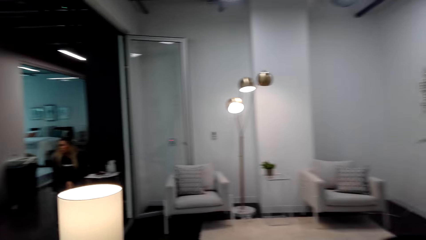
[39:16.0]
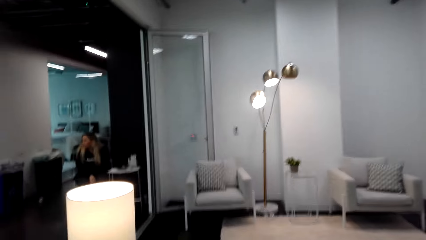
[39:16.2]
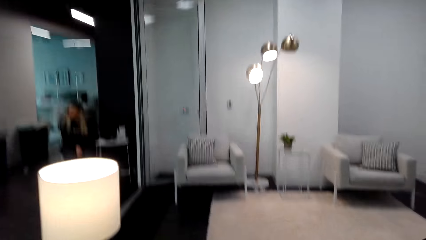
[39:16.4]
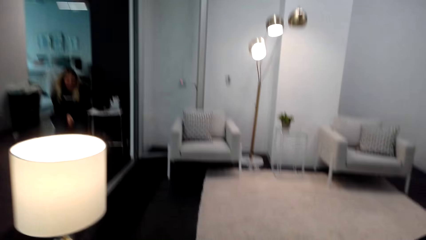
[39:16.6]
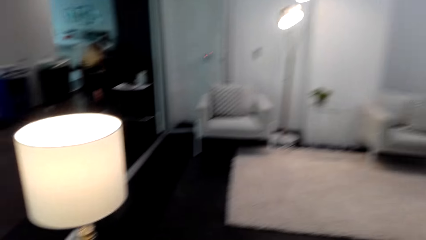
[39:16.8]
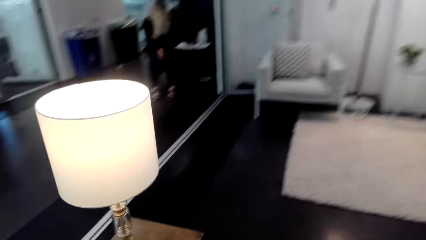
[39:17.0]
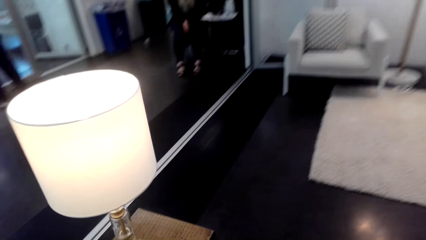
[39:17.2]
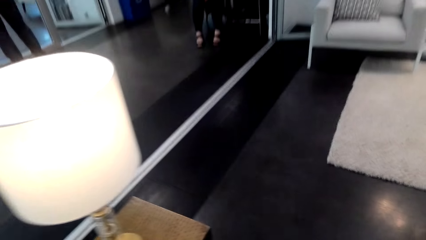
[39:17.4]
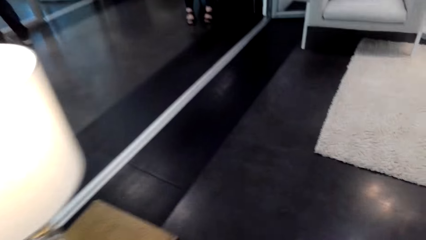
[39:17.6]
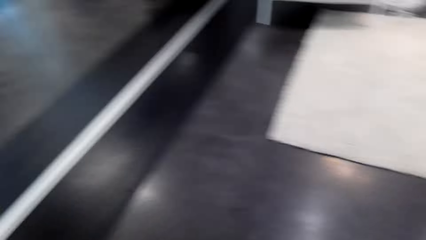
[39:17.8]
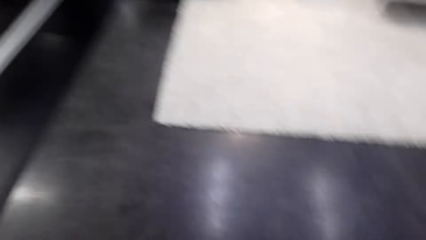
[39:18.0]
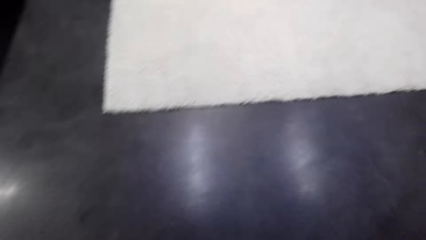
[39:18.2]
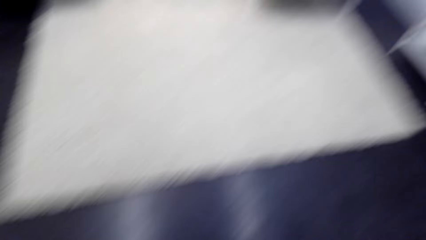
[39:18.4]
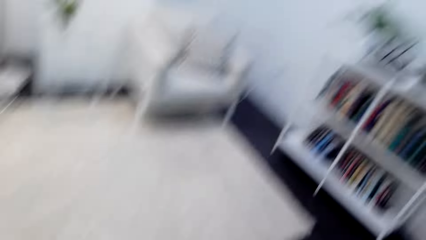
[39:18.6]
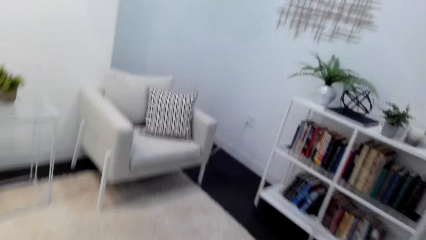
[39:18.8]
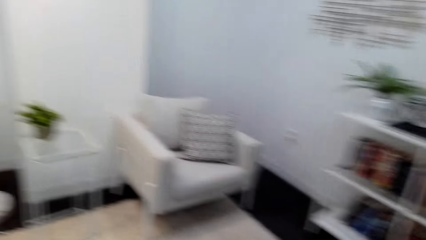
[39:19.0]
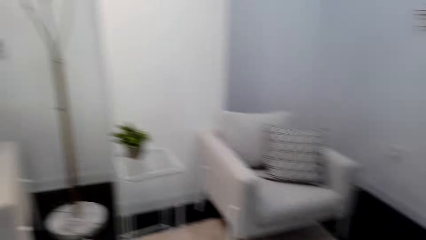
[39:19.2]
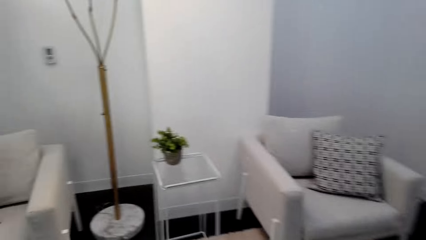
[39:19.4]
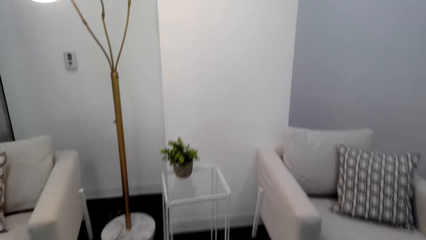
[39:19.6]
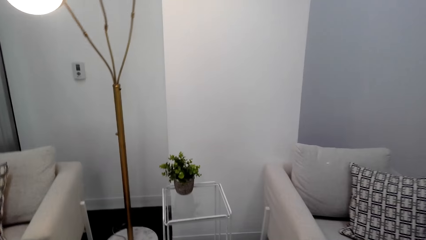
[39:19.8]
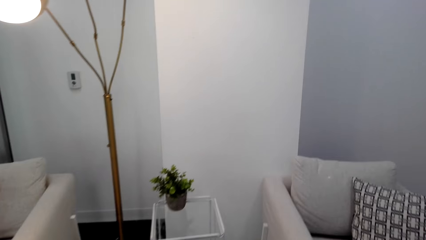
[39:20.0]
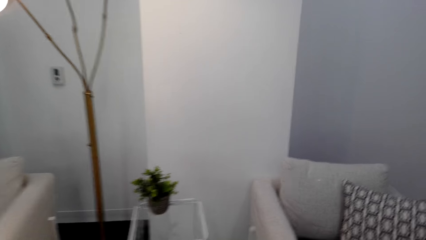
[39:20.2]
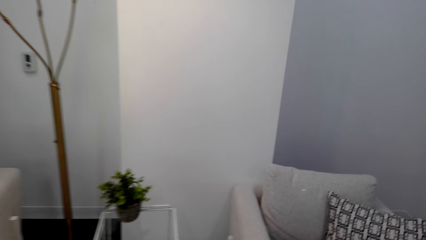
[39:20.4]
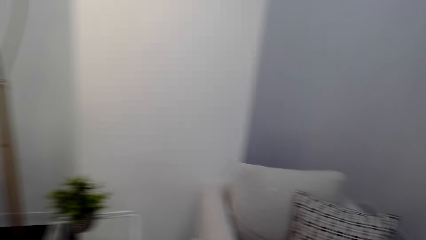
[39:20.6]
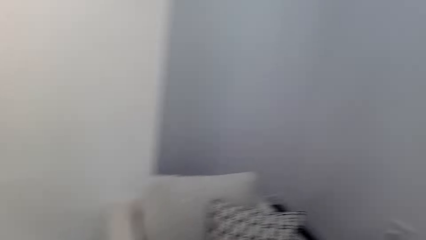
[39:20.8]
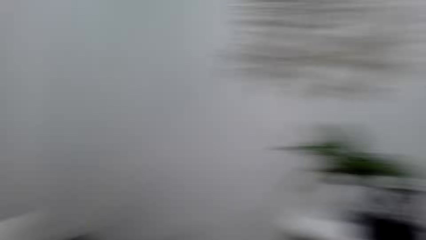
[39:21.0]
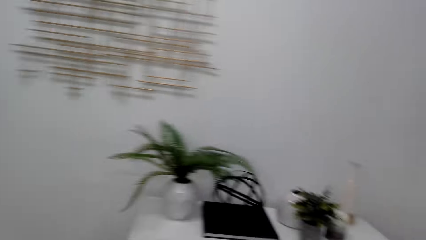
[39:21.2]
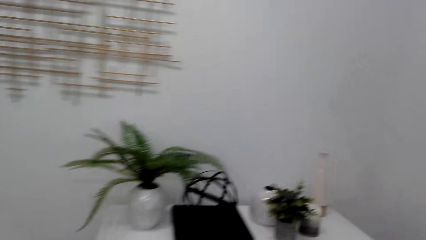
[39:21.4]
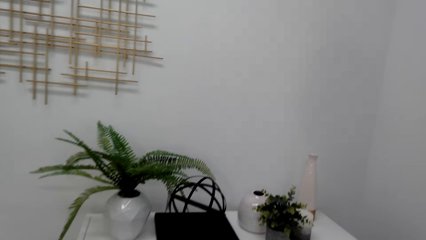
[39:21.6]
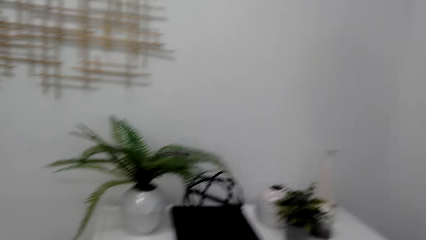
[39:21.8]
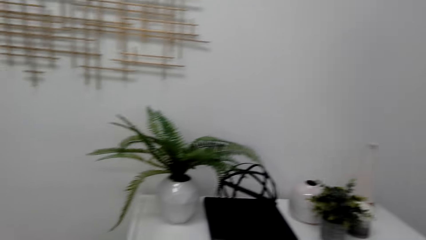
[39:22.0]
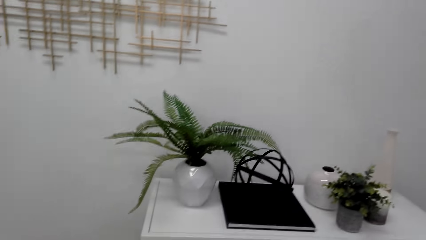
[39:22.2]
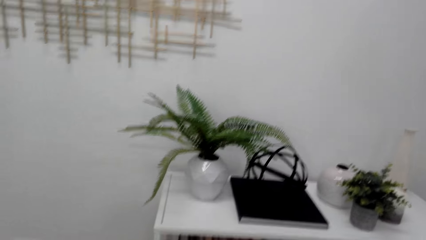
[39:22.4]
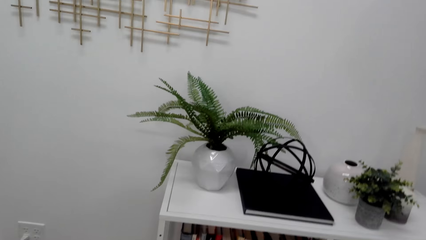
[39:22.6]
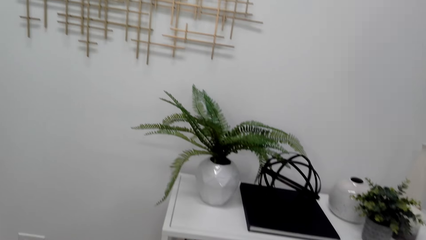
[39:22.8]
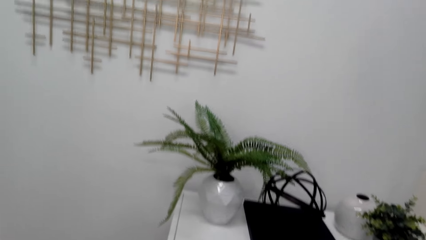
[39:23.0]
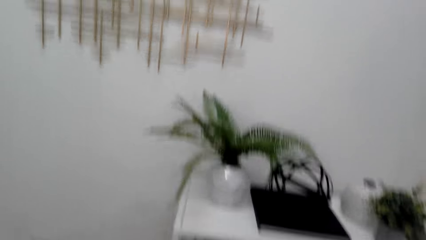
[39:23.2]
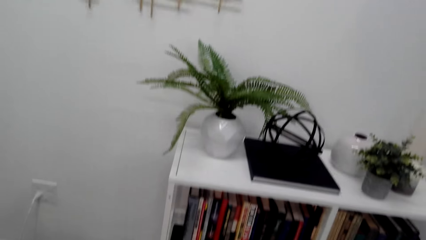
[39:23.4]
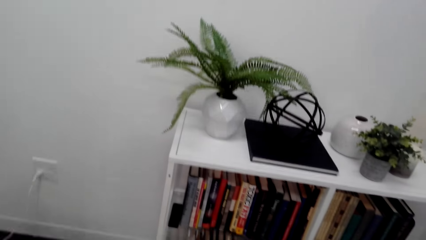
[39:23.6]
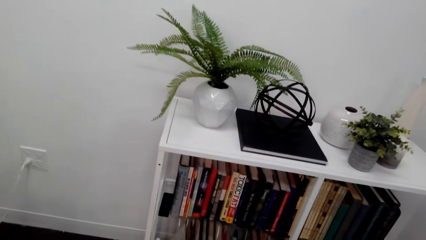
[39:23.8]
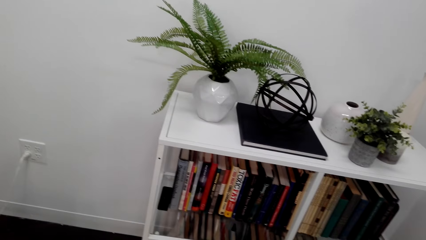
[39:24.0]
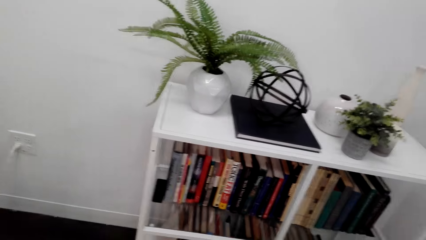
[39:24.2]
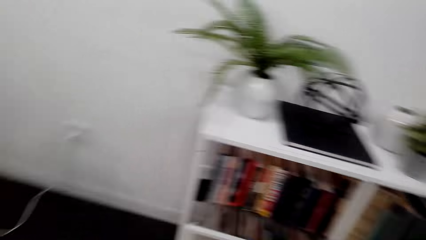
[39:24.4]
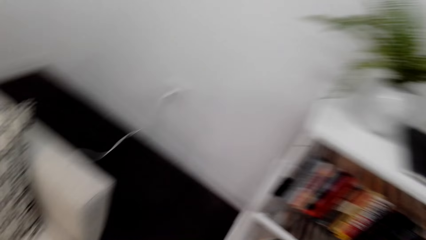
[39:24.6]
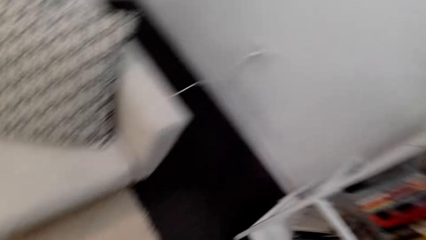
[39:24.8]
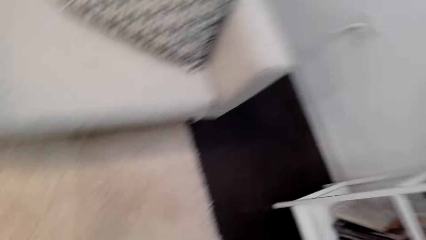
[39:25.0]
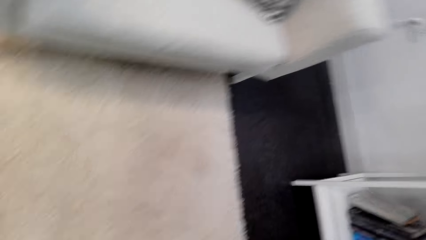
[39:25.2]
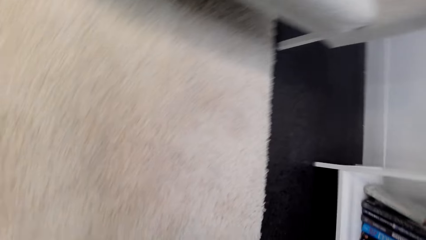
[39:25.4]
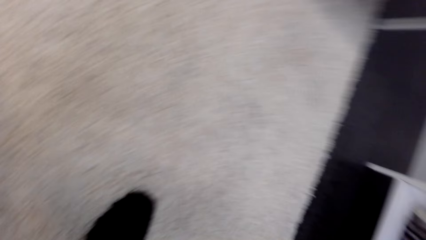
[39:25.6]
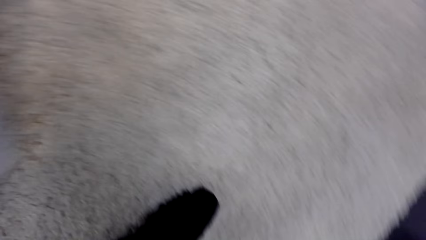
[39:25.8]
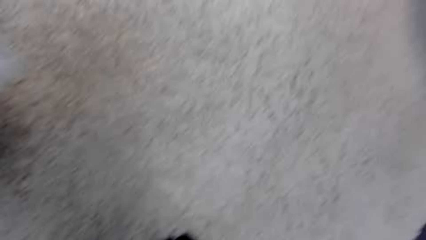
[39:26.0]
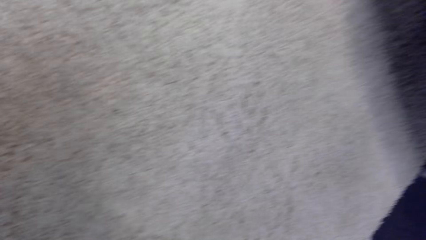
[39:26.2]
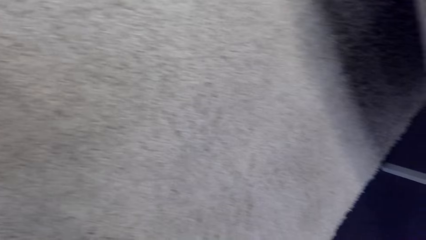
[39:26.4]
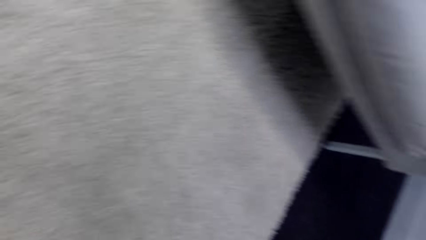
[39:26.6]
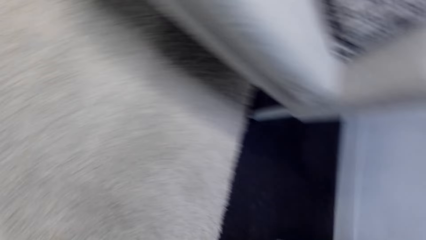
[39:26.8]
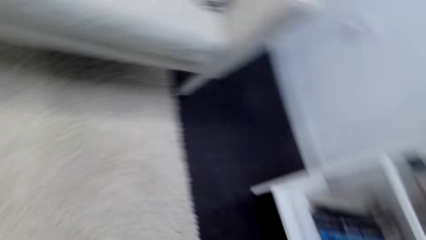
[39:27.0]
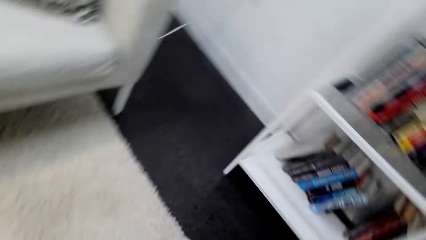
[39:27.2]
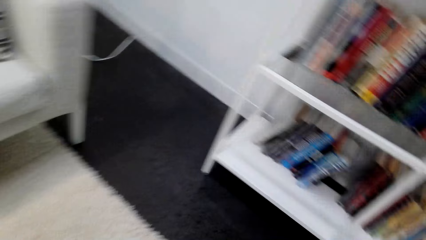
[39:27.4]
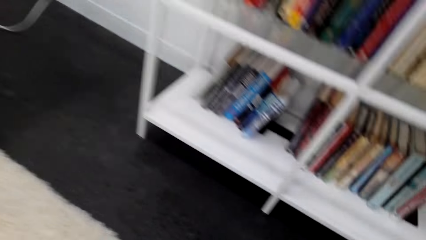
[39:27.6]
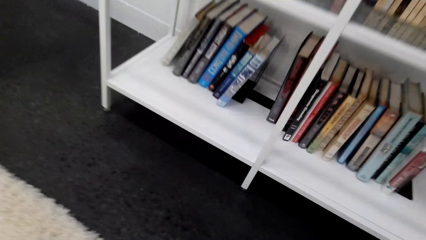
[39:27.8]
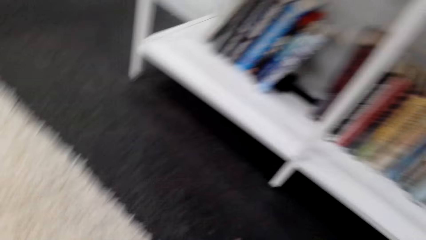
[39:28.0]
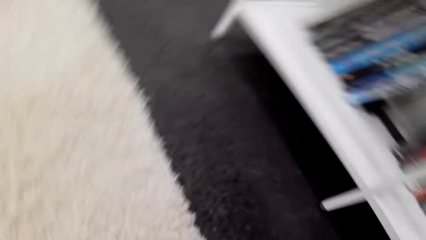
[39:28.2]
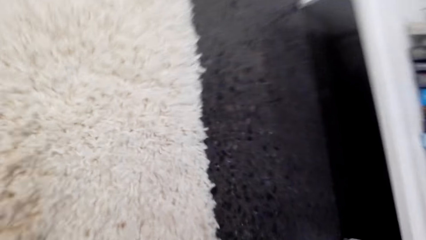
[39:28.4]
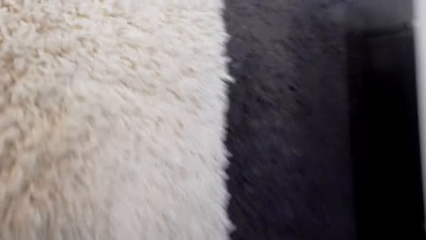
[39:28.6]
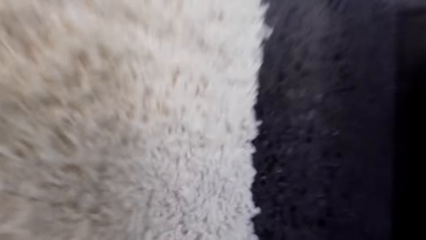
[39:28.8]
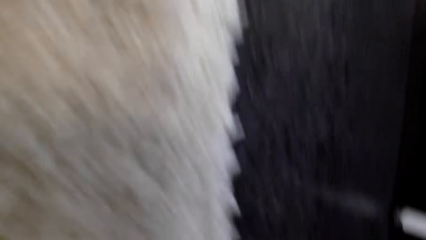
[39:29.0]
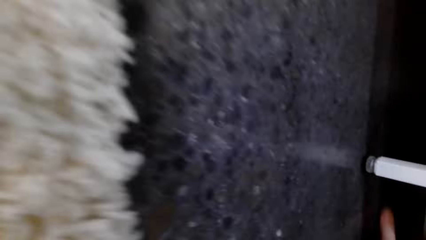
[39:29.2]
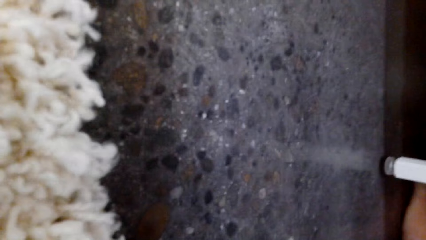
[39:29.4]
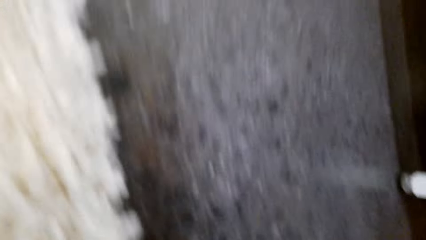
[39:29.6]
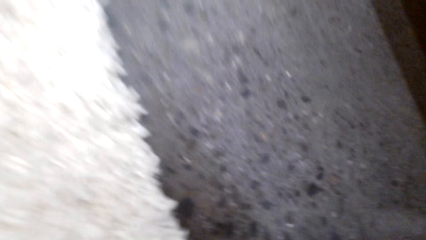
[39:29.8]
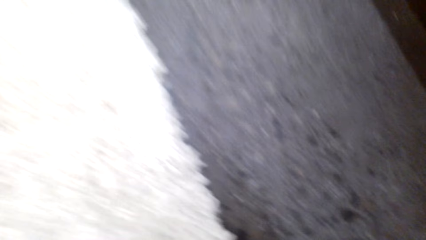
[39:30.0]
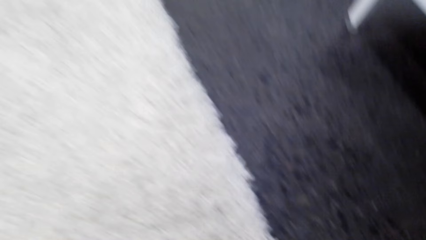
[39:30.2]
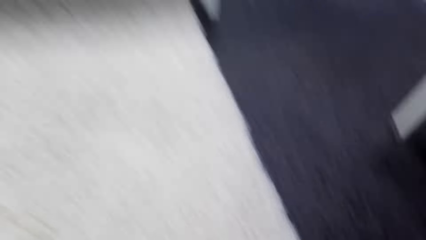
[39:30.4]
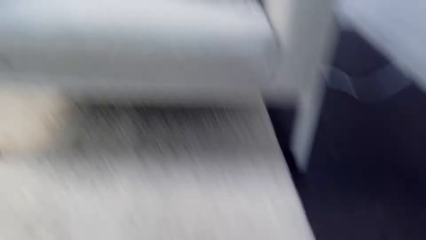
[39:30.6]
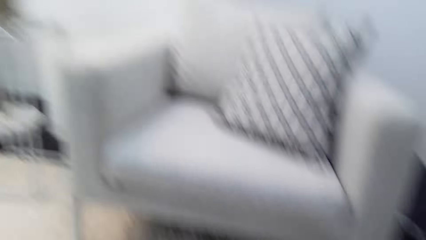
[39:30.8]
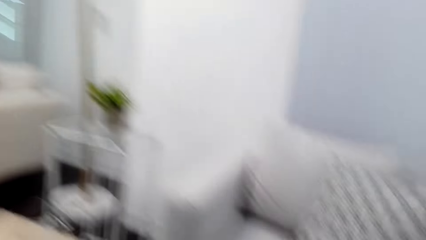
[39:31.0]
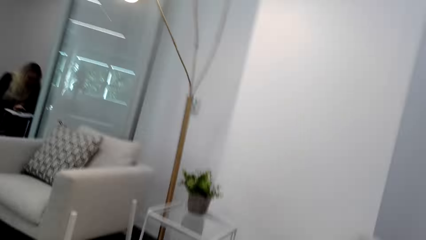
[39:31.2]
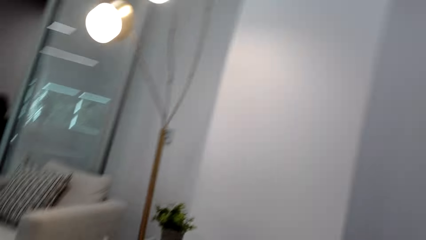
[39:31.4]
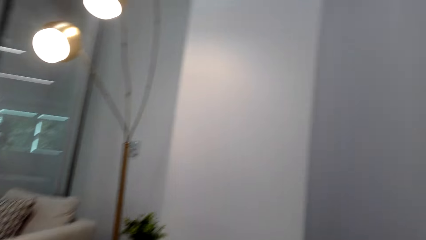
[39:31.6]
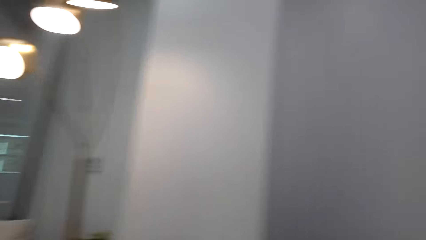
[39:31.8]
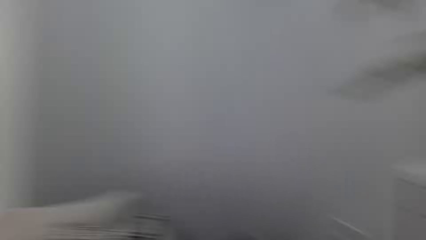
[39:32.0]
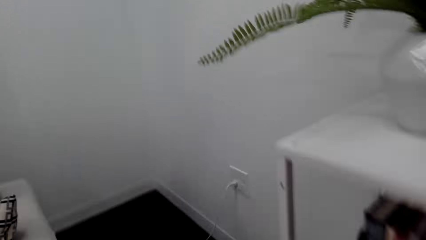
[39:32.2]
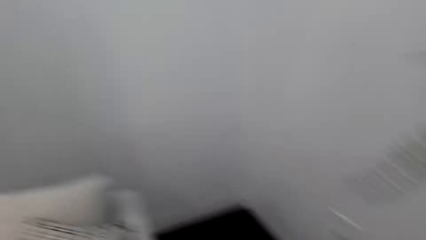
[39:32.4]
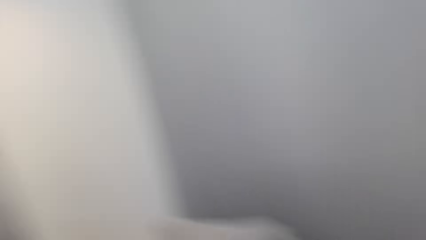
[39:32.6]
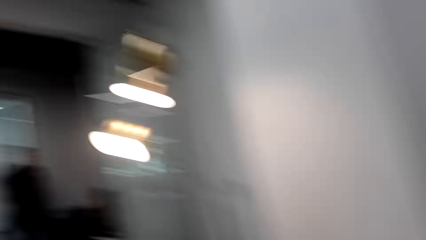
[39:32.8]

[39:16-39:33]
The camera wearer walks in the house. They look around. They move the right hand.
